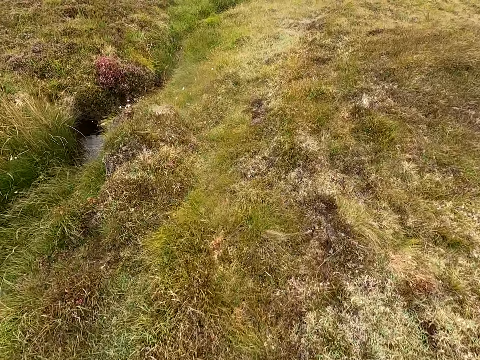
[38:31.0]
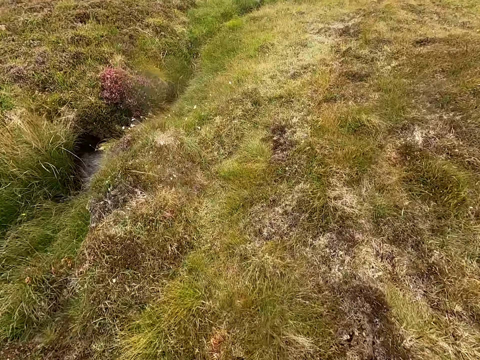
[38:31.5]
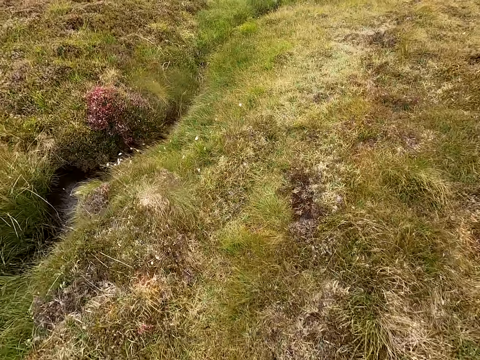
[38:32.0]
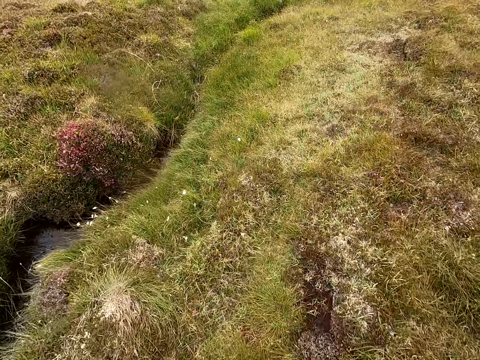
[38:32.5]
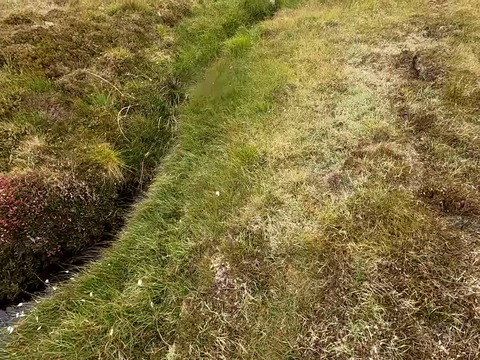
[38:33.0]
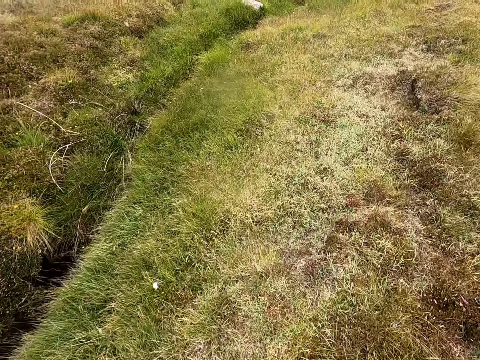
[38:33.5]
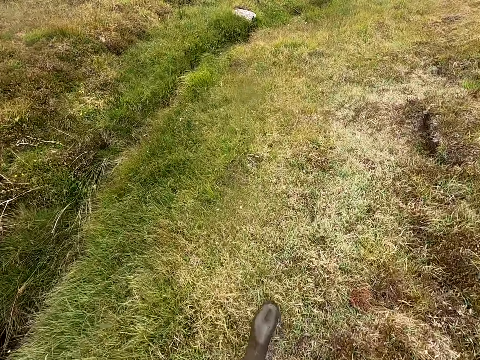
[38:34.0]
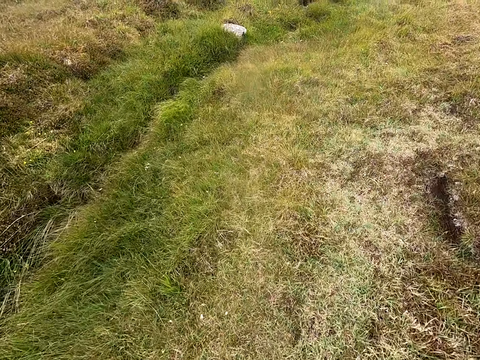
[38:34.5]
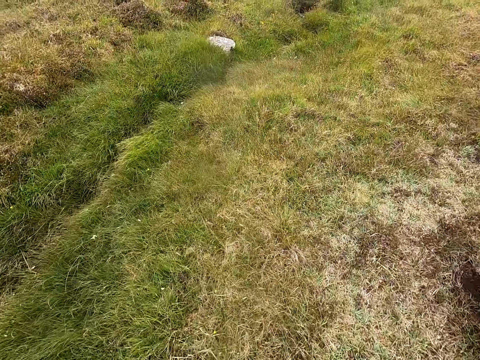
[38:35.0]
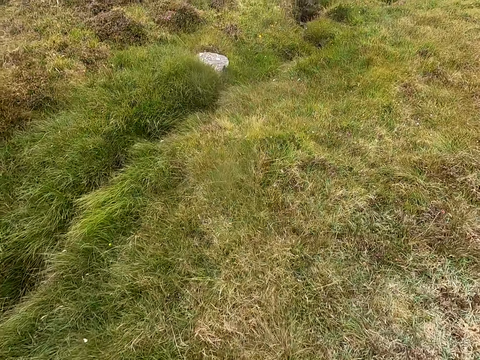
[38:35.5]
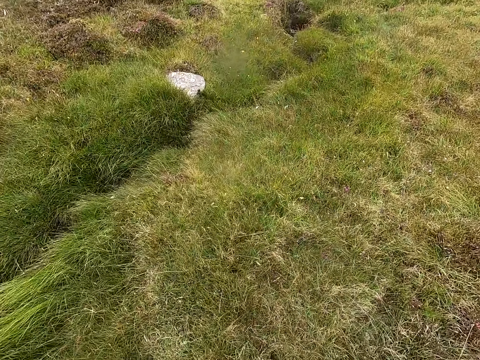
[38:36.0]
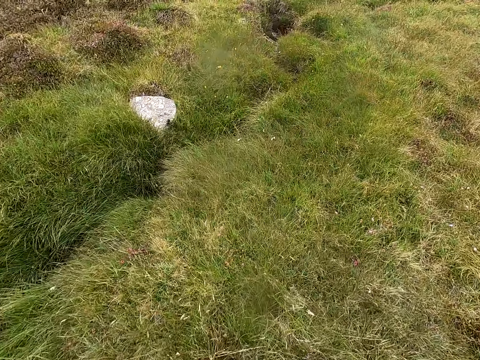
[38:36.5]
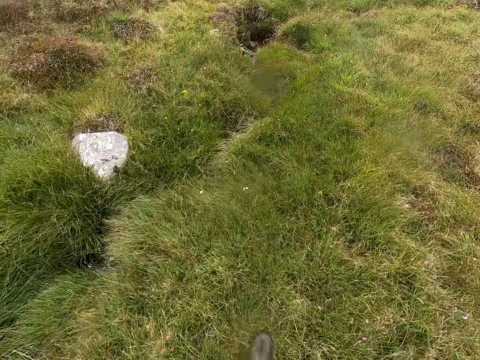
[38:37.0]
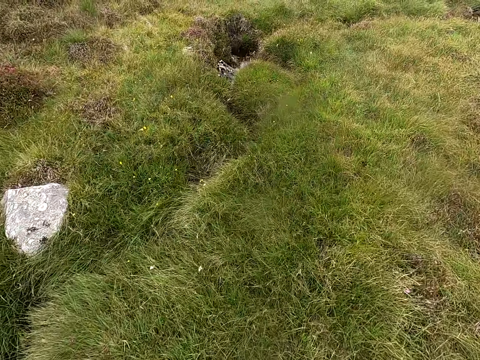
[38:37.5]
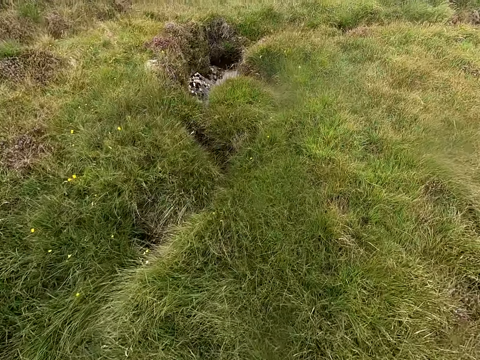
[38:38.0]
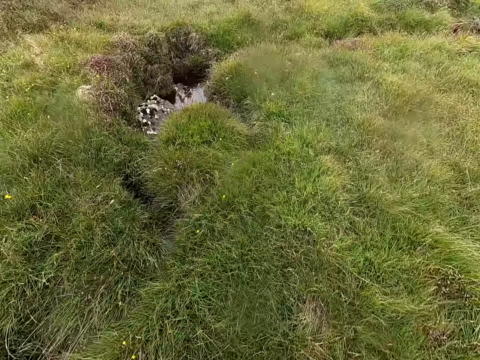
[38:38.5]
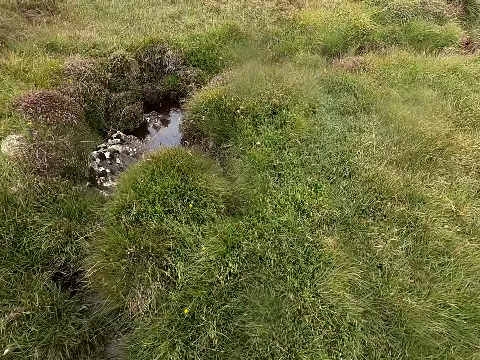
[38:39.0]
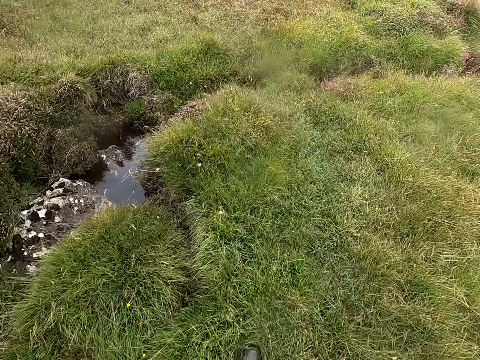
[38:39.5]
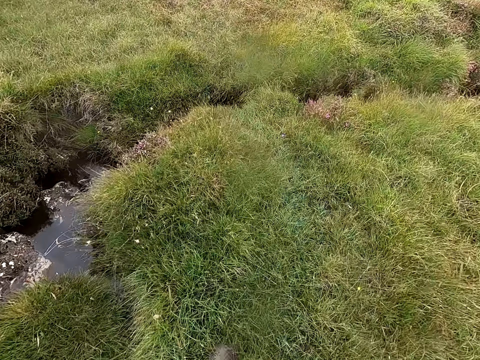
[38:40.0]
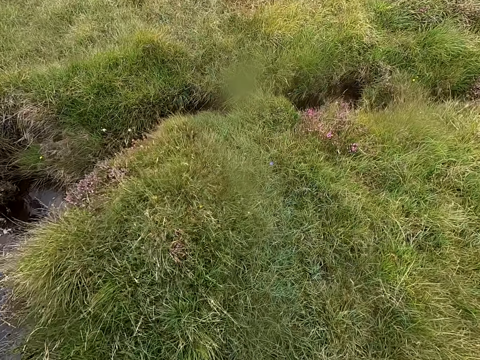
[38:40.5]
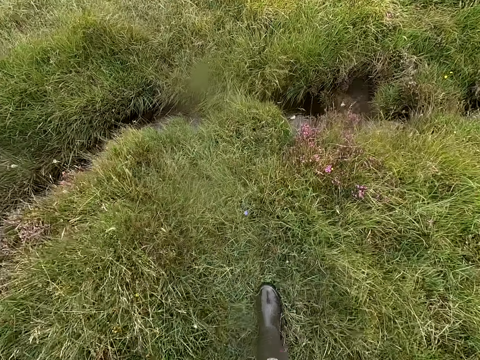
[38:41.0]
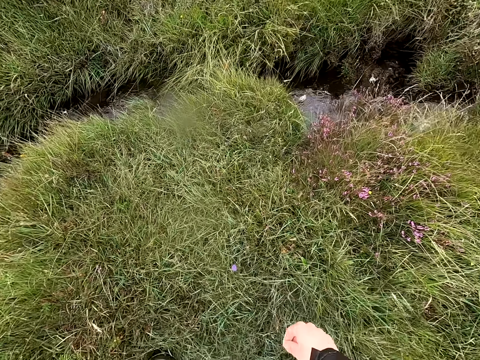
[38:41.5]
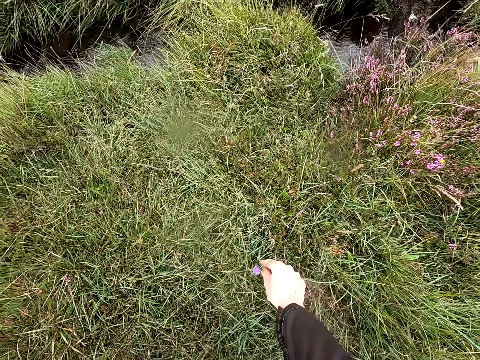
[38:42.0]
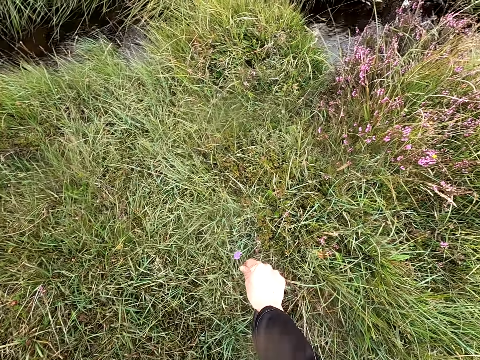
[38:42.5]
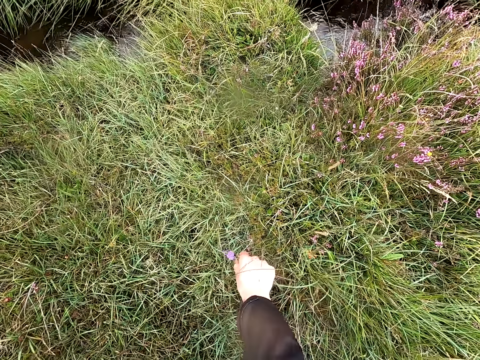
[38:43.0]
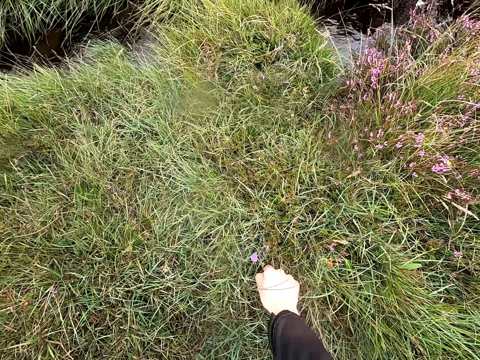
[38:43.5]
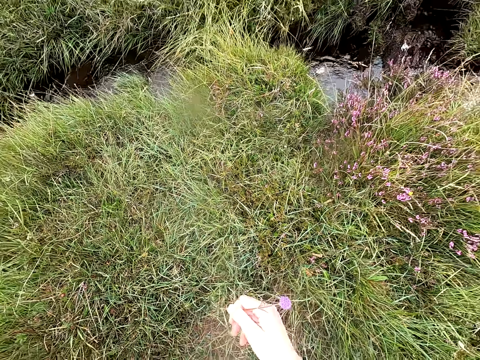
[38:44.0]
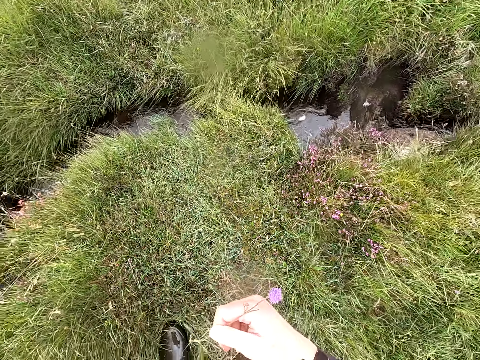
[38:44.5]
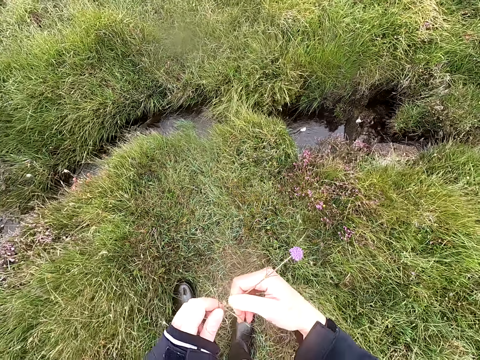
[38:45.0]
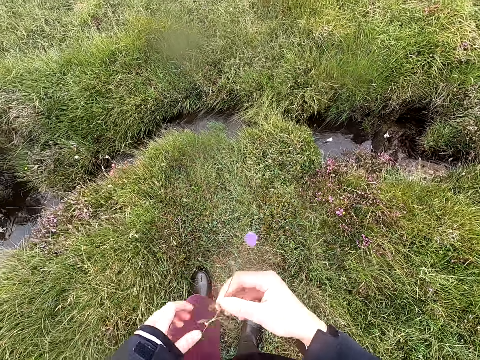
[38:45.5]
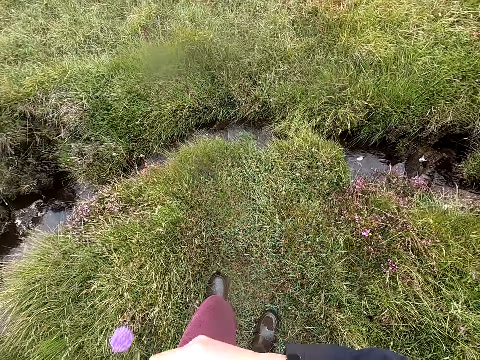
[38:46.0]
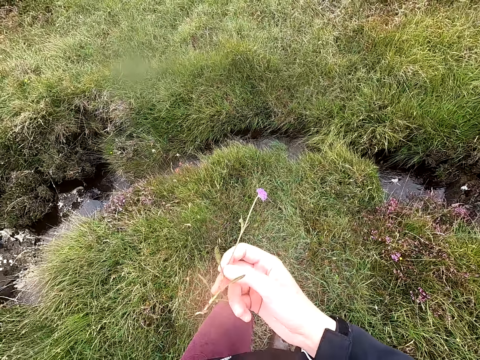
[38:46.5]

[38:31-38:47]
The camera wearer uproots the plant and stops walking. They pick the flower in the grass. They look at the plant.

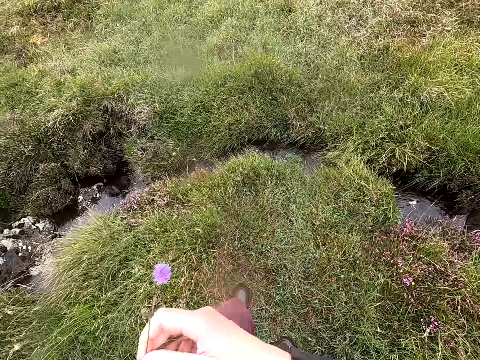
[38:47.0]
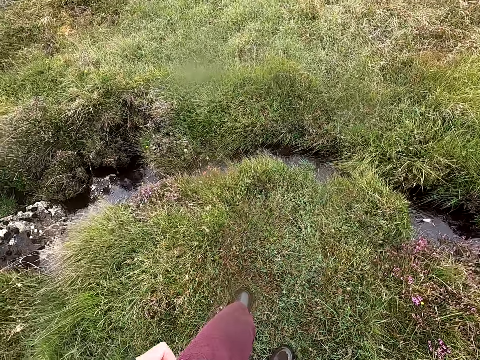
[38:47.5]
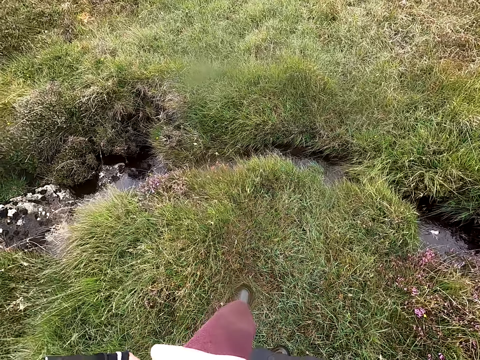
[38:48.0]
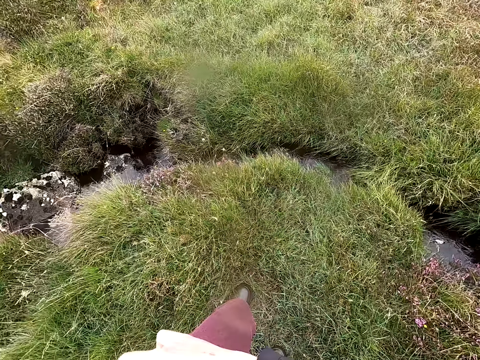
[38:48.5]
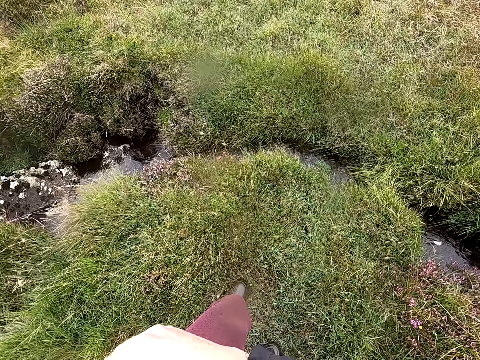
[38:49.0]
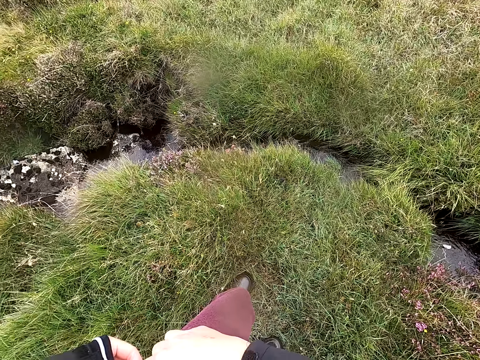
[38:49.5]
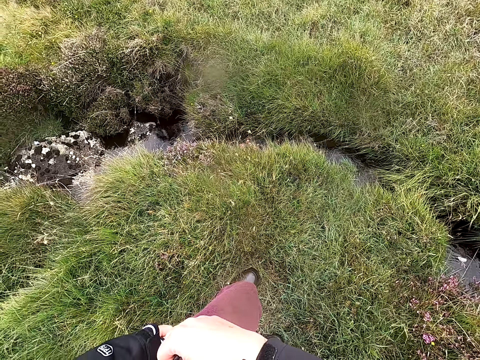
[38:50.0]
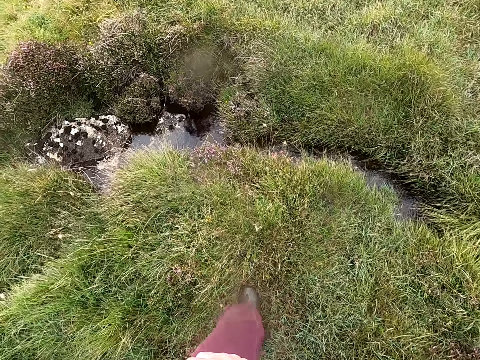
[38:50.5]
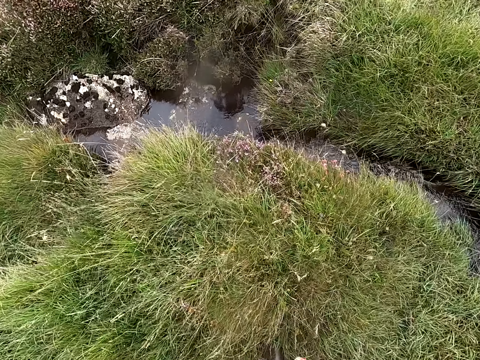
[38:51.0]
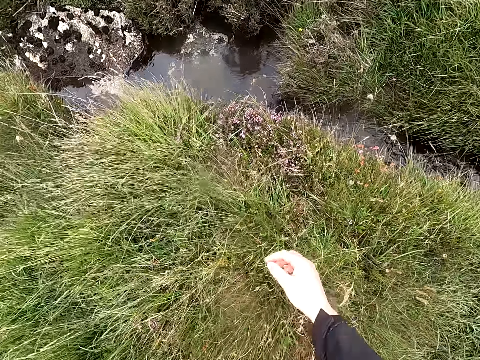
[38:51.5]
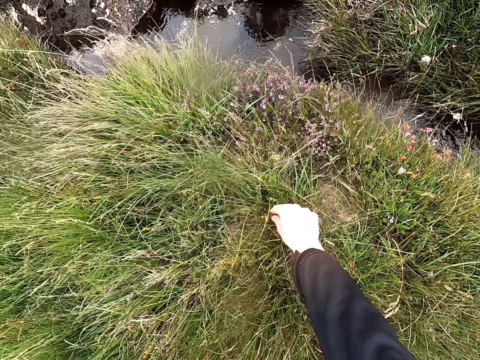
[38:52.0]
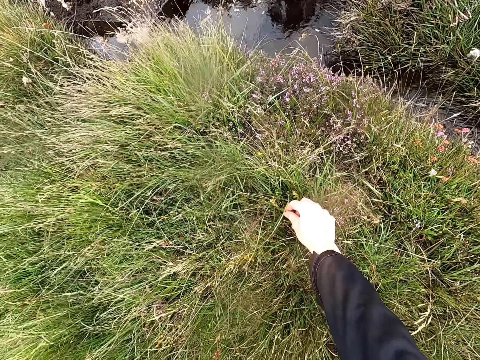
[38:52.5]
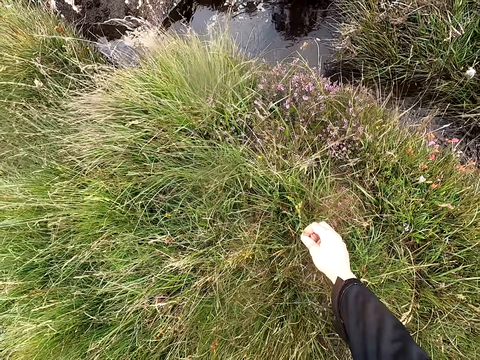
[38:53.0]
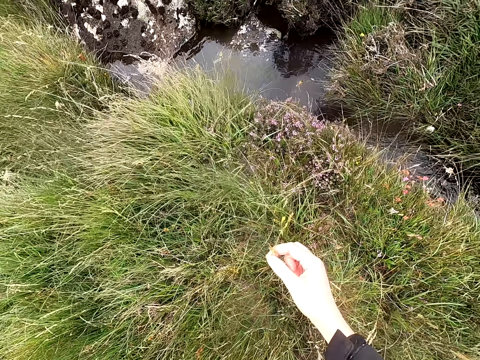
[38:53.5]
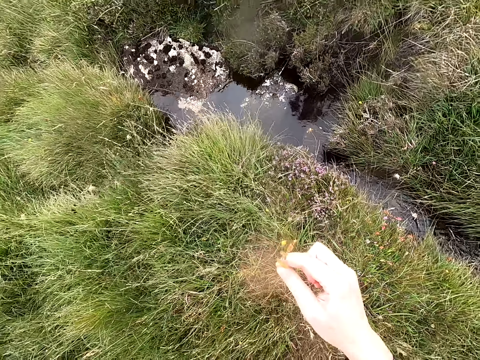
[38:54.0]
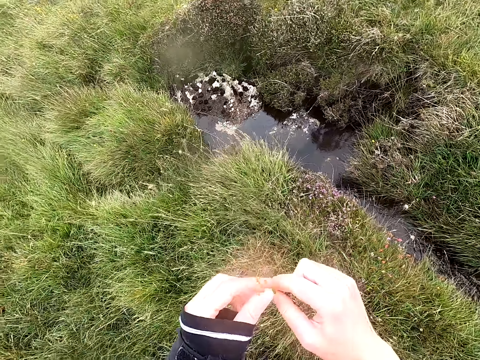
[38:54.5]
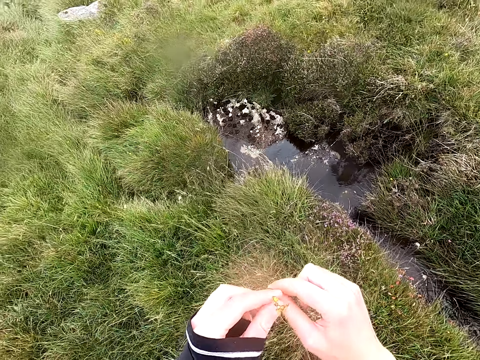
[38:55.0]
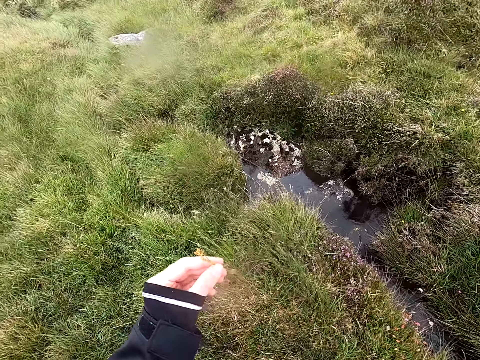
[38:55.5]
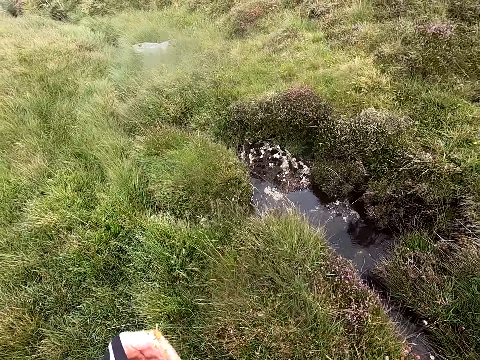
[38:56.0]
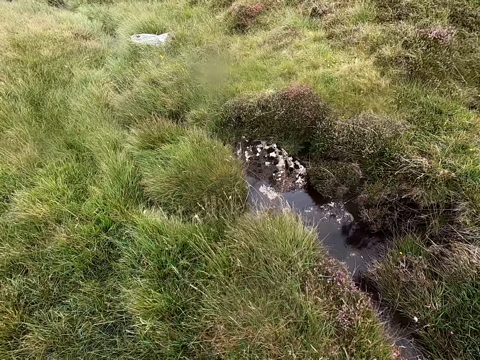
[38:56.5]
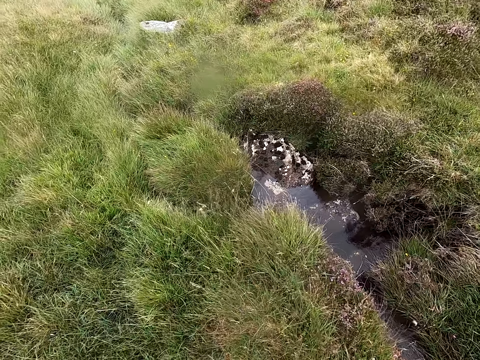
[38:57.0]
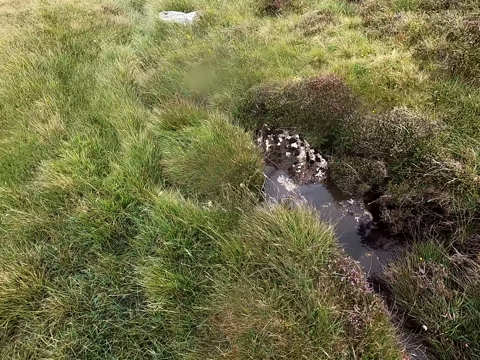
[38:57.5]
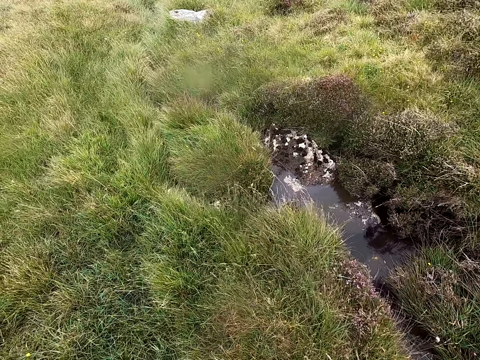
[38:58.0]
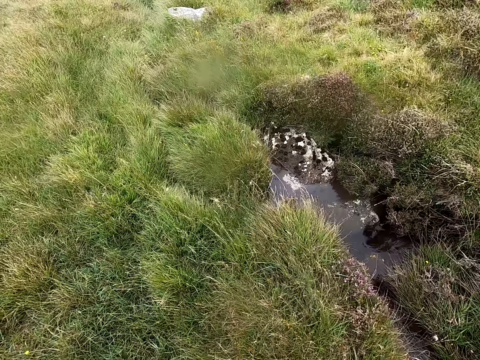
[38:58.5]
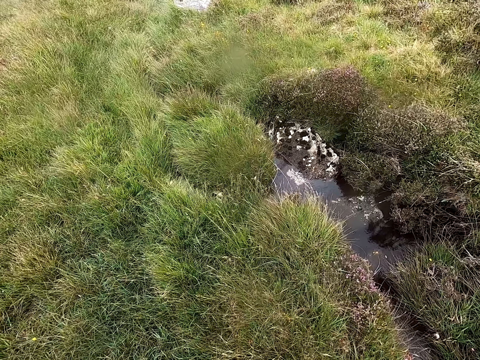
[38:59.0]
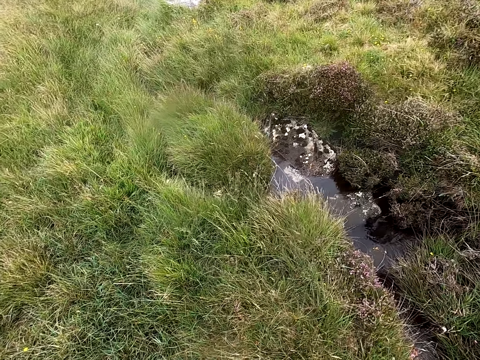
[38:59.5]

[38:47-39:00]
The camera wearer puts the plant in the pocket. They look at the plant. They uproot the plant. They look at the plant. They look at the plant again. They hold the plant. They look around.
